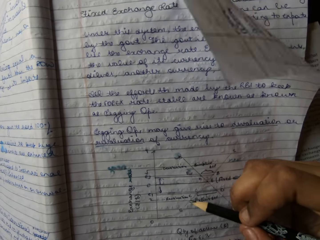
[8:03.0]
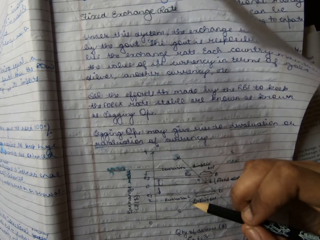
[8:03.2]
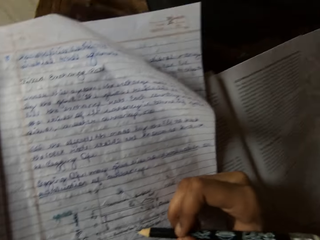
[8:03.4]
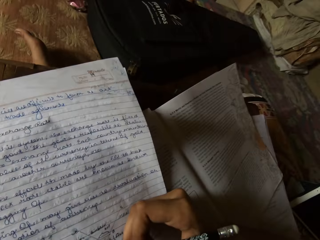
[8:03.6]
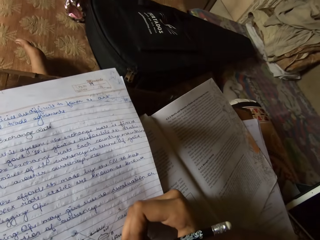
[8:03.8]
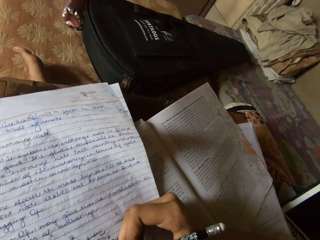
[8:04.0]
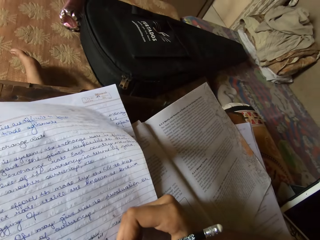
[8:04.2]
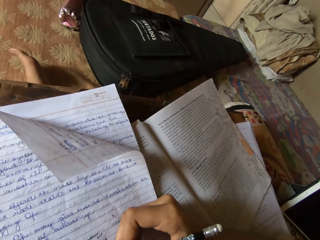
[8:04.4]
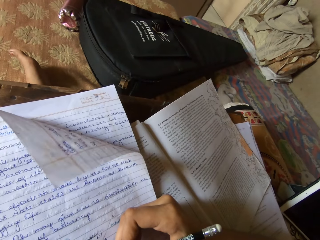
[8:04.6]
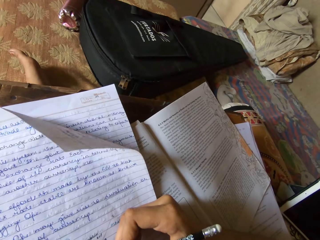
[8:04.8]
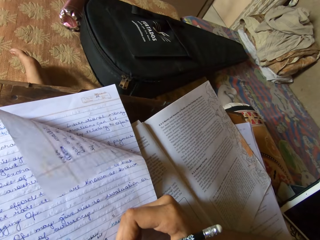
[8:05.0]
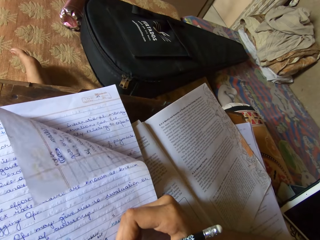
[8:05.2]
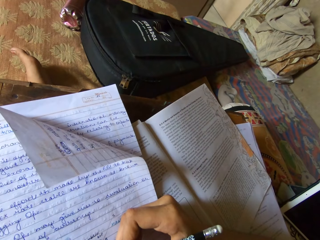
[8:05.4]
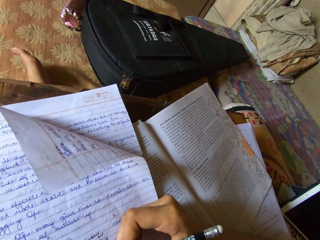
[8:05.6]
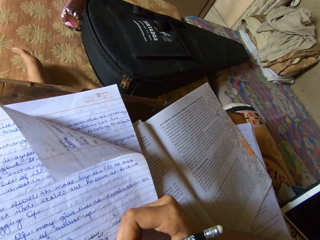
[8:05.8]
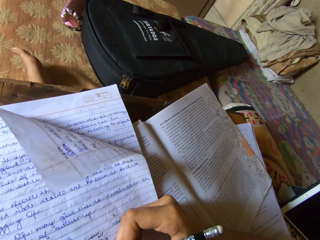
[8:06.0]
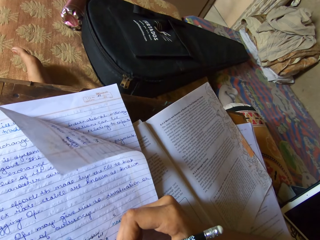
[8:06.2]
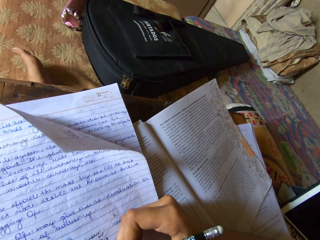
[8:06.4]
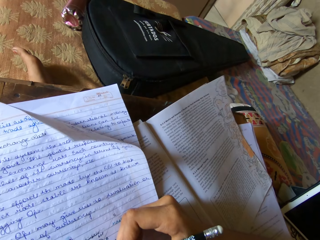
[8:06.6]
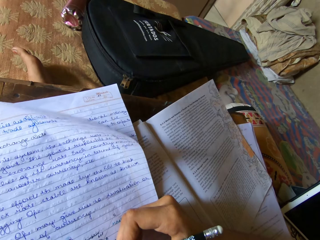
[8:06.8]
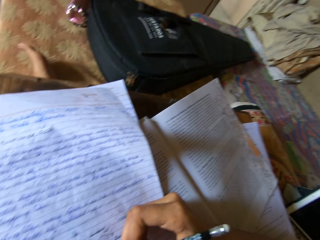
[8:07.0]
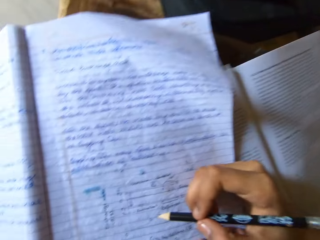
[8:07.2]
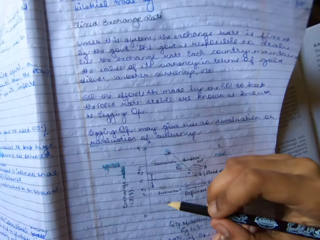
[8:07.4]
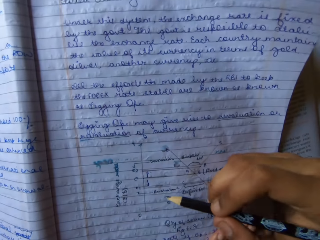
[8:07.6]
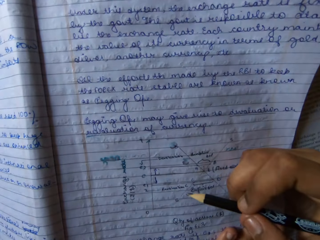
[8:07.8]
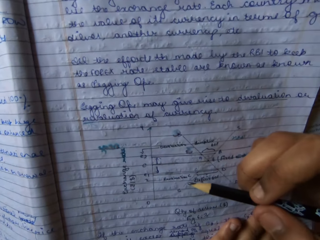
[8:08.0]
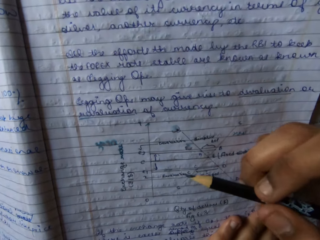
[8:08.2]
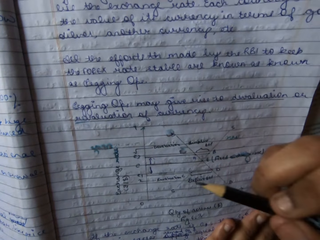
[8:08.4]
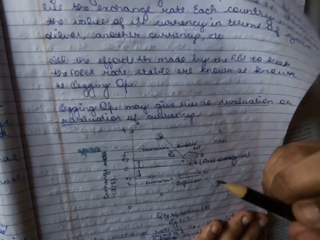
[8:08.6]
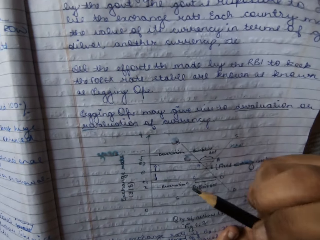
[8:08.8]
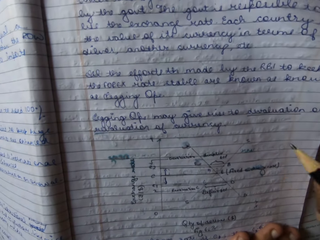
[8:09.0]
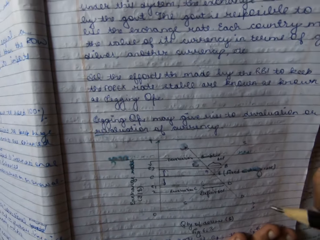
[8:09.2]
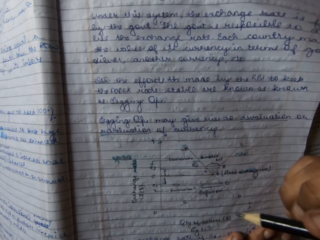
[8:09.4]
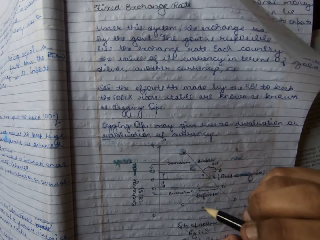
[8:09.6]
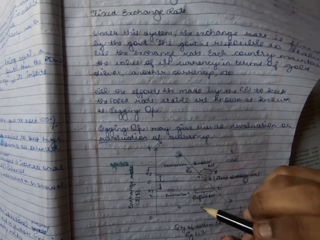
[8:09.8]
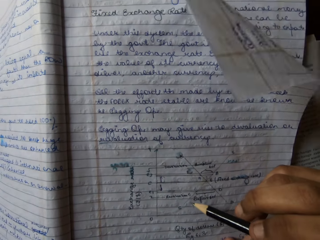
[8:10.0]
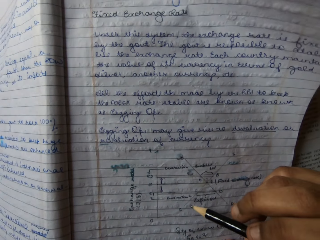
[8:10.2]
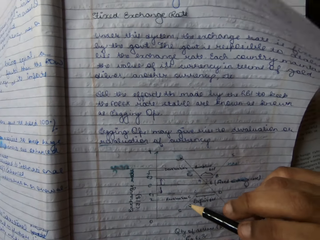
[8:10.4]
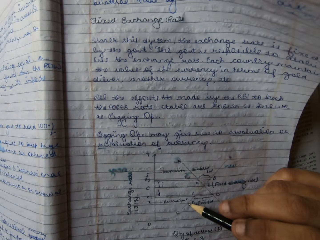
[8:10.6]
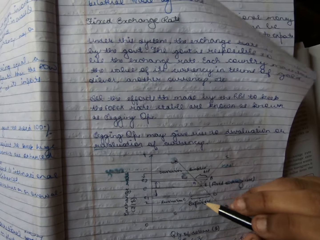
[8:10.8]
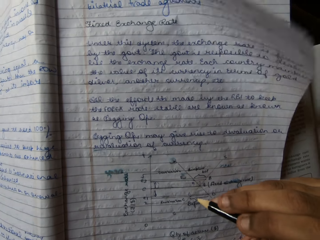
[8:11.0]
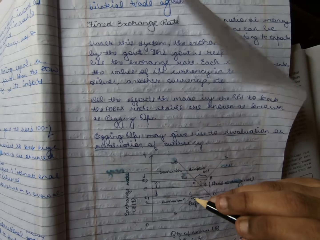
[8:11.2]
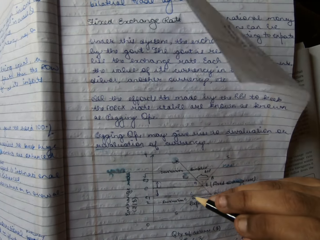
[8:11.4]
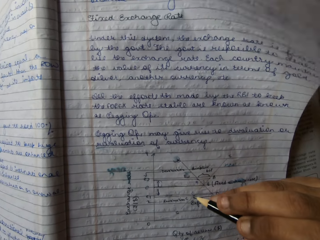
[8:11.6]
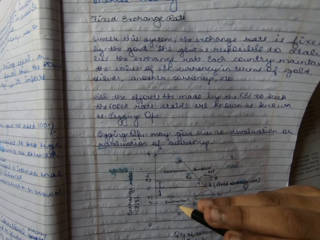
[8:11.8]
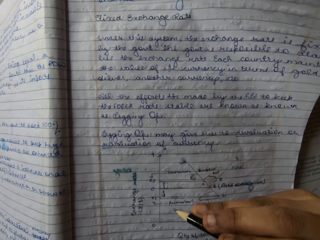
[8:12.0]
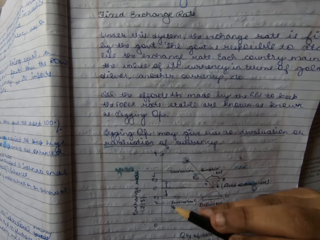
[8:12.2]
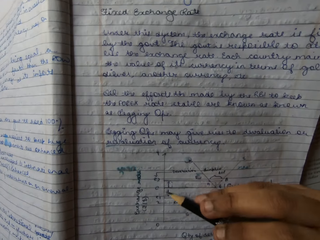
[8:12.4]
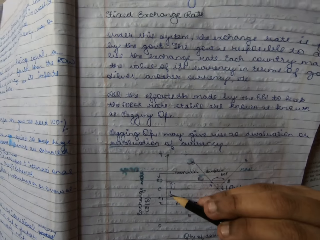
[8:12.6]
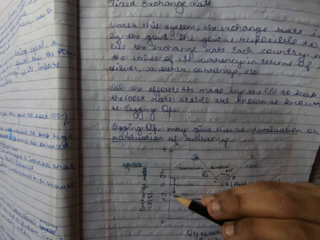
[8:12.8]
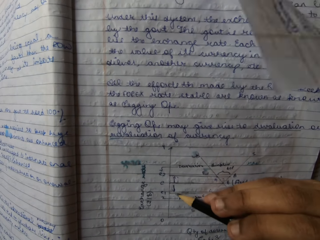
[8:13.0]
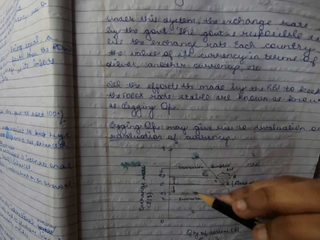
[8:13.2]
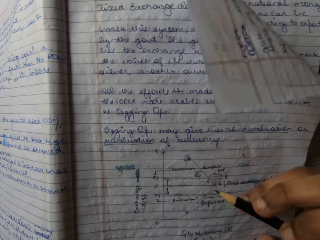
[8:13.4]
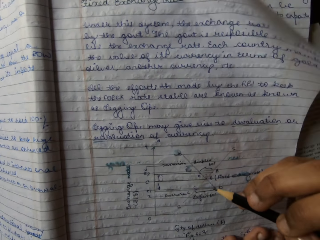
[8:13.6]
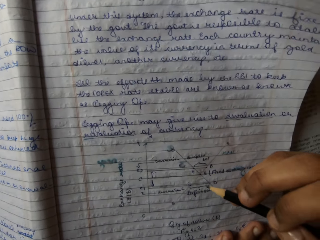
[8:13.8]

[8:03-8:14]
The camera wearer moves her head to the right. She moves her head to the left. She moves her right hand. She touches a book with a pencil.

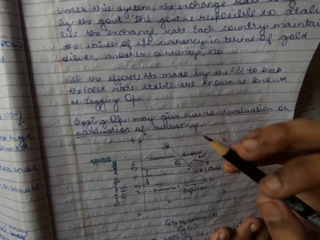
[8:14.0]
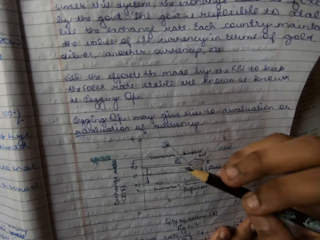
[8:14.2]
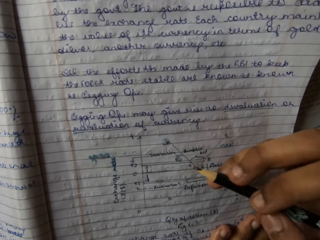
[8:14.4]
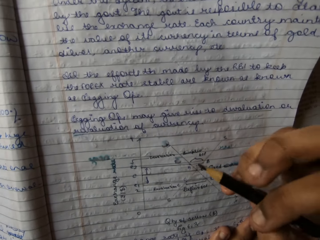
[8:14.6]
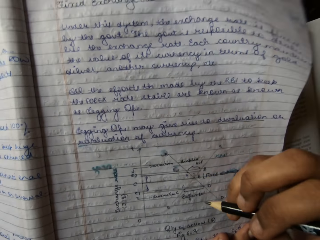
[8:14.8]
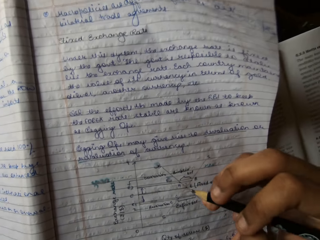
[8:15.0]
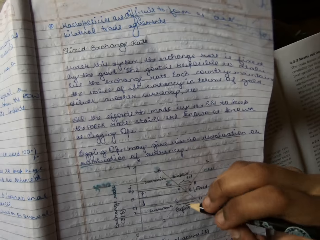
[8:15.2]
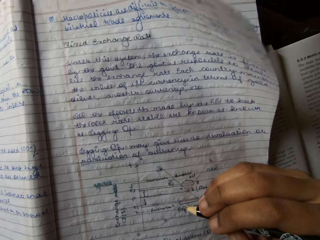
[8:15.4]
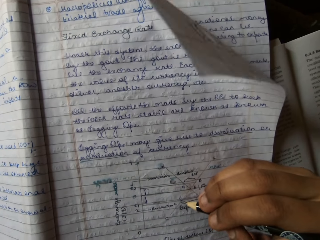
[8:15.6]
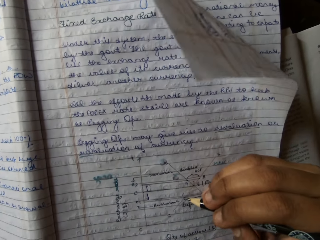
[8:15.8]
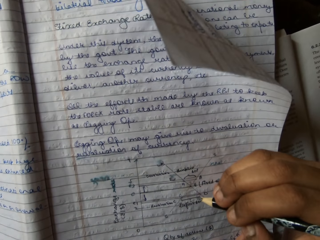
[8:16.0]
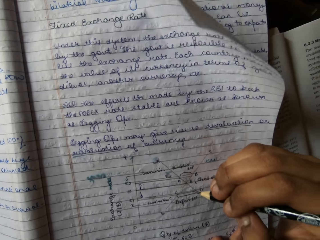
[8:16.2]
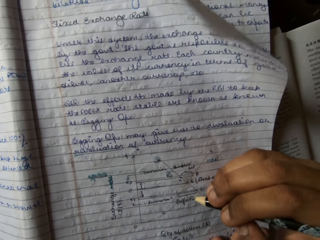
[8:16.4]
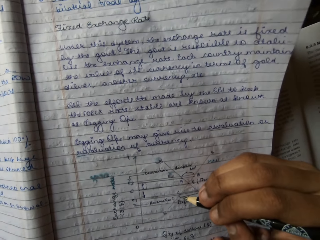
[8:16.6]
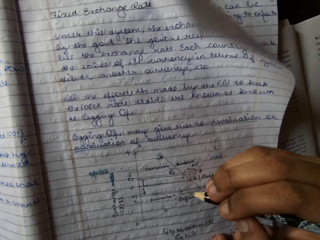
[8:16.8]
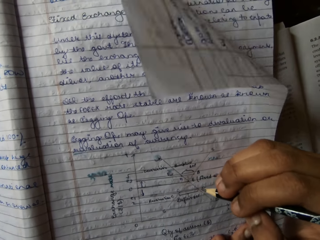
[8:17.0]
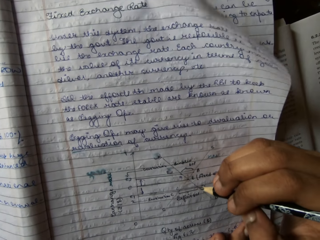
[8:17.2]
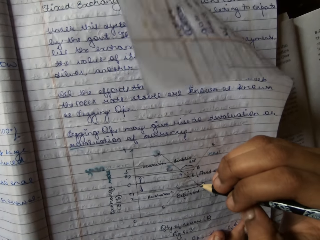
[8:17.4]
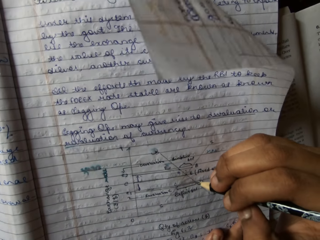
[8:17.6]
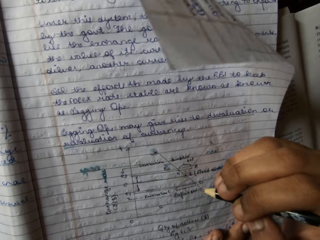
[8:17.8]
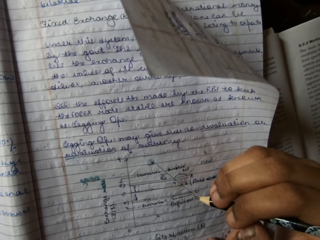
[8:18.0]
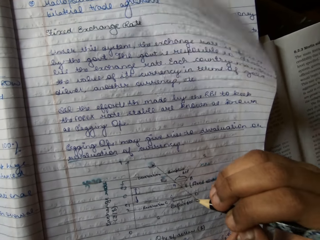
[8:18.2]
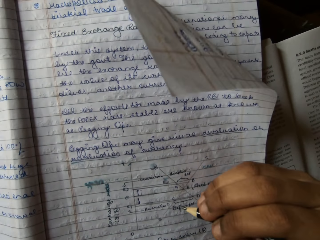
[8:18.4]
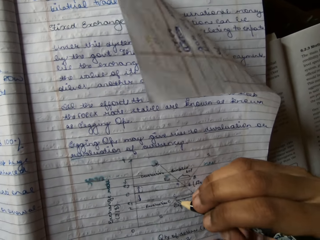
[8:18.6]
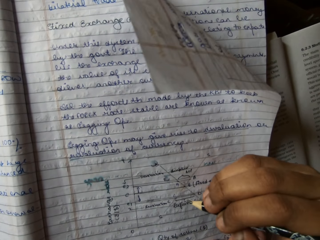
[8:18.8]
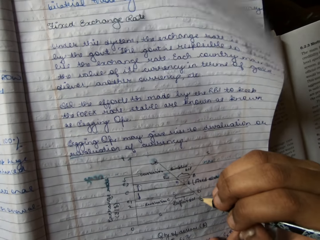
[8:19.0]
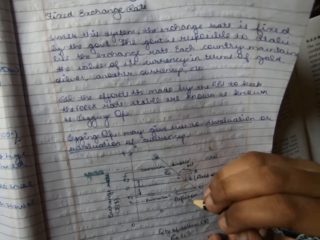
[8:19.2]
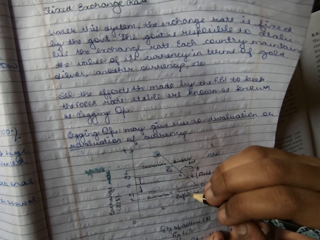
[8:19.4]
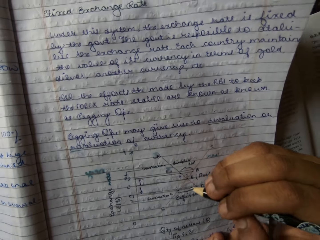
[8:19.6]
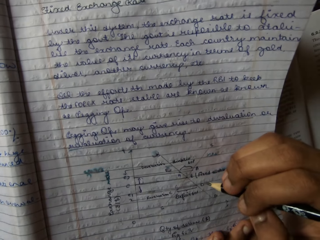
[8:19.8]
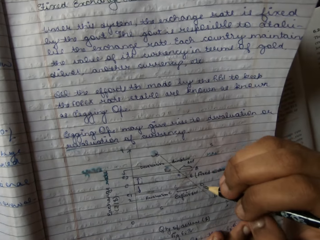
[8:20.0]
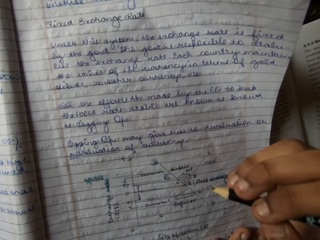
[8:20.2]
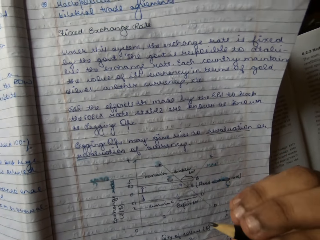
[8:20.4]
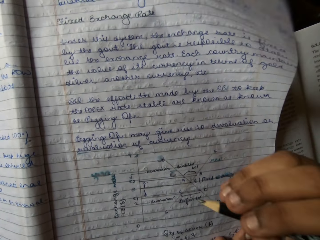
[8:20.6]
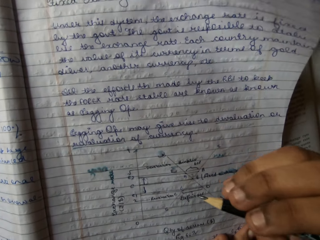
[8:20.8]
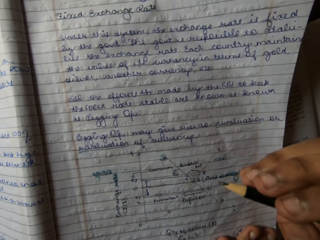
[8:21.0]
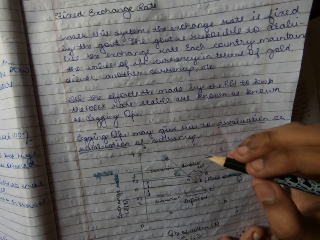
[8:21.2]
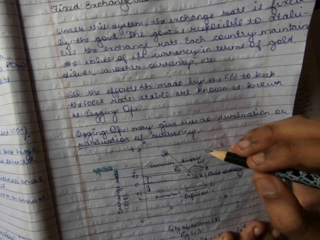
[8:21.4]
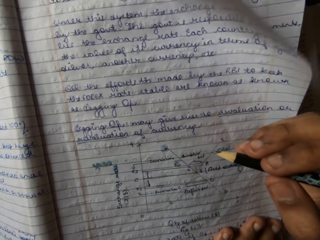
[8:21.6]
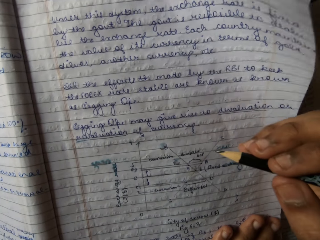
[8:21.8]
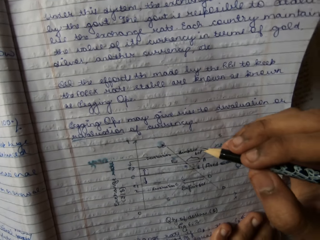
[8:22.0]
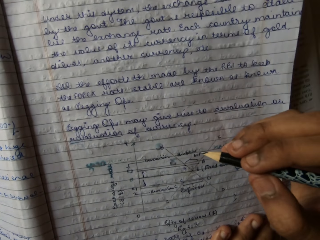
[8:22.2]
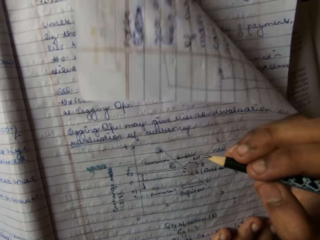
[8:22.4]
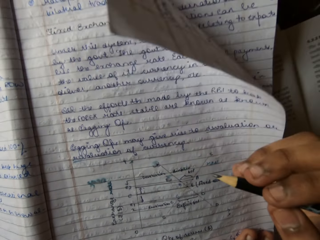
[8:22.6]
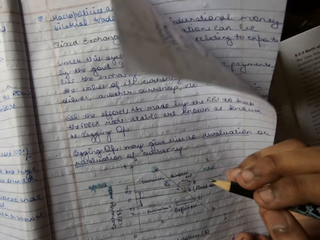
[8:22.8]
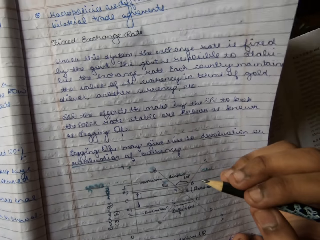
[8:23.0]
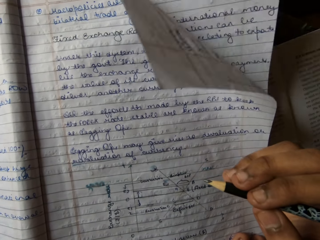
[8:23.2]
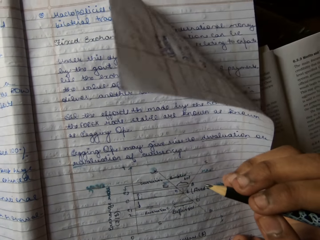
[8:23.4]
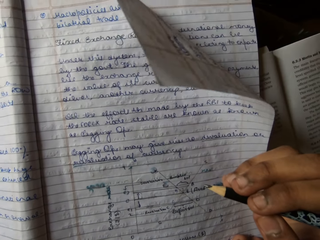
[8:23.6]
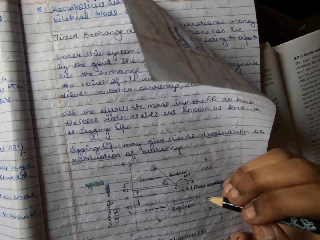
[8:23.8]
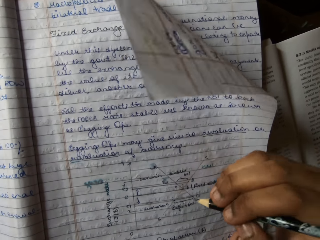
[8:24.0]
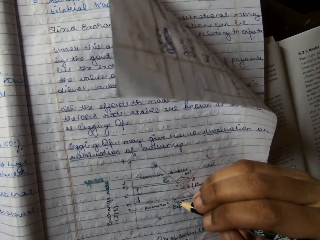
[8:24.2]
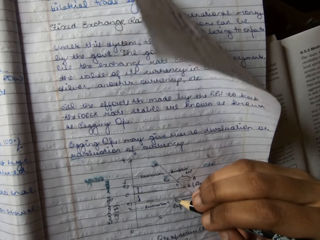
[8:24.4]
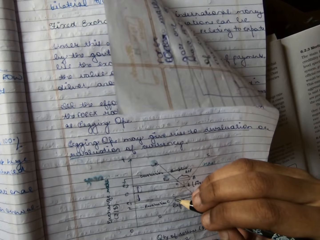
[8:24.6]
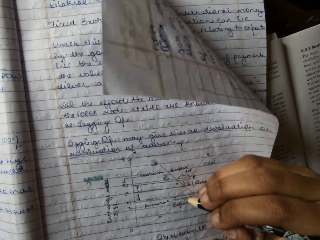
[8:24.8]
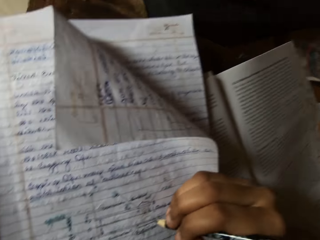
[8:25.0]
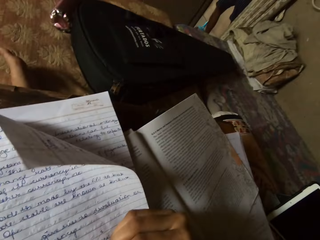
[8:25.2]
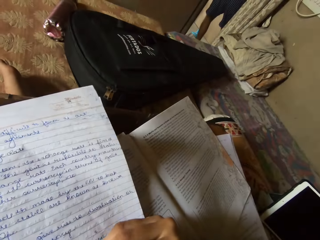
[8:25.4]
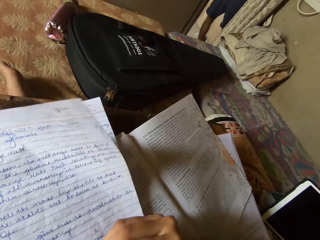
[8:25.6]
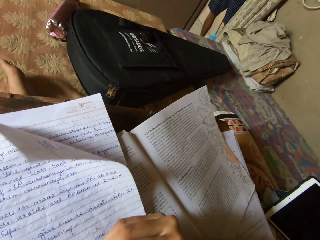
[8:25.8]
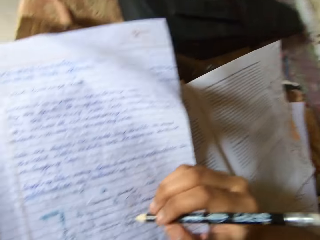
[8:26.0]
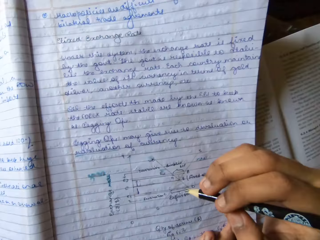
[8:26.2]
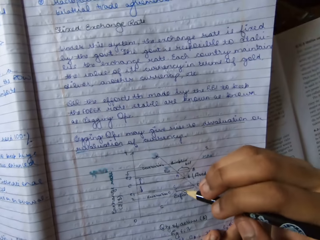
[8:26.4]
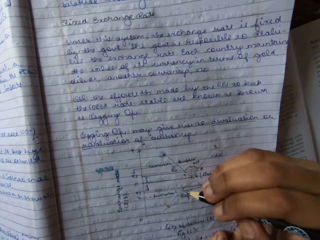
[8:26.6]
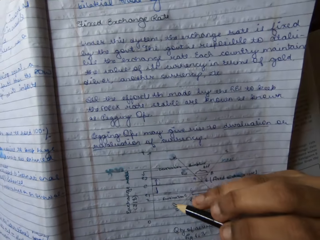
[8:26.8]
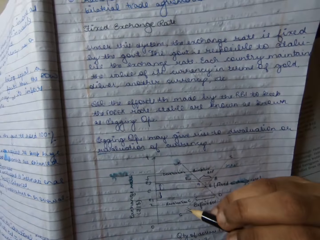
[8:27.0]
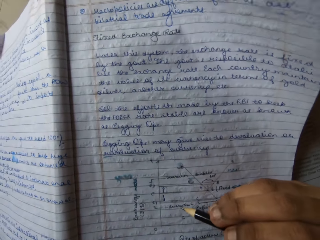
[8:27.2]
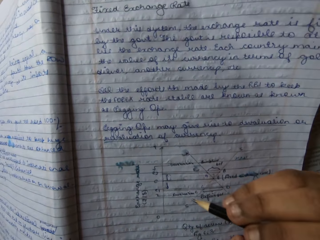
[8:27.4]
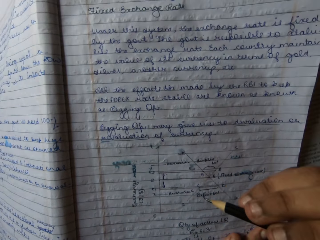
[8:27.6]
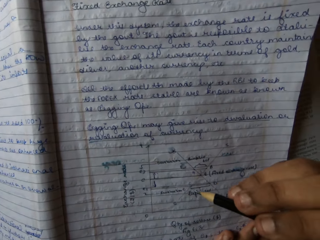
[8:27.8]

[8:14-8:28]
The camera wearer moves her right hand. She touches a book with a pencil. She moves her right hand. She writes on the book. She turns to the right. A man cleans the floor. The camera wearer writes on the book. She moves her right hand.
